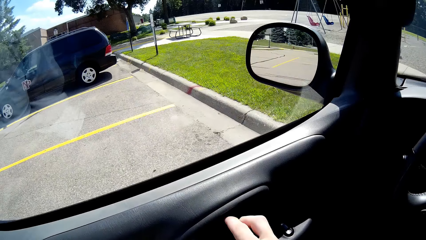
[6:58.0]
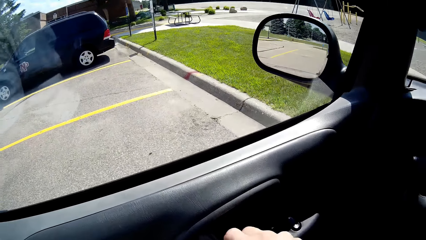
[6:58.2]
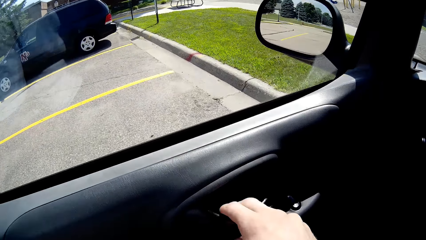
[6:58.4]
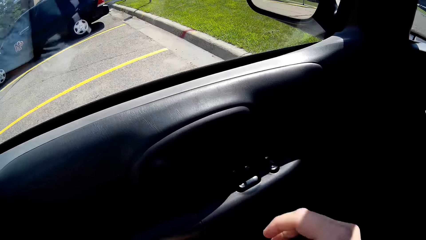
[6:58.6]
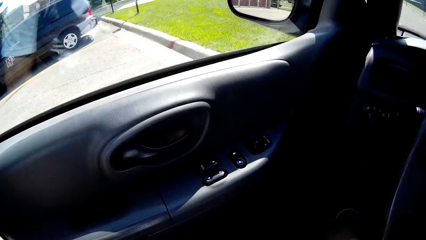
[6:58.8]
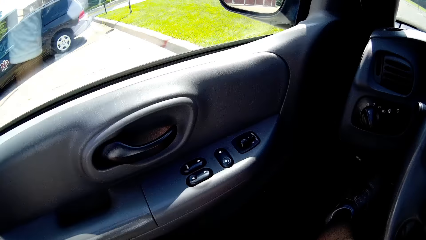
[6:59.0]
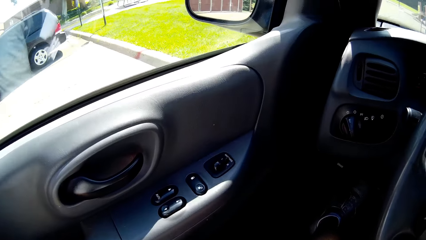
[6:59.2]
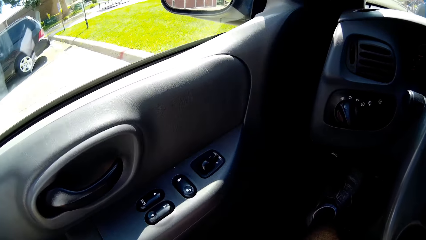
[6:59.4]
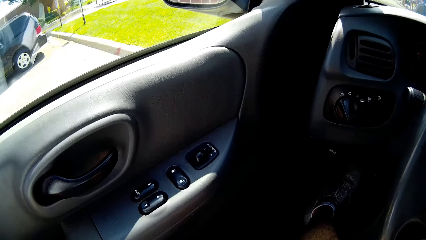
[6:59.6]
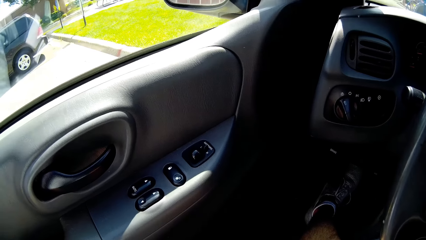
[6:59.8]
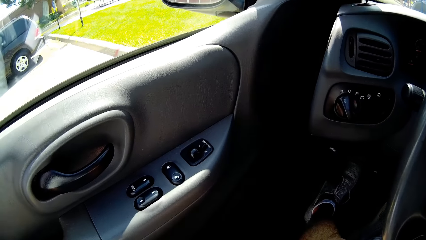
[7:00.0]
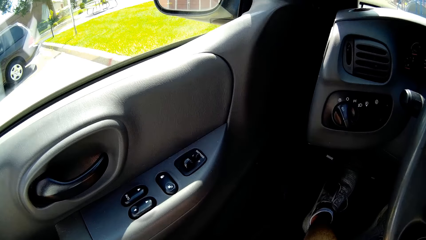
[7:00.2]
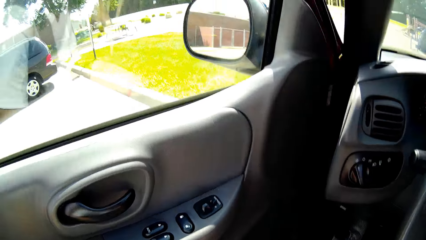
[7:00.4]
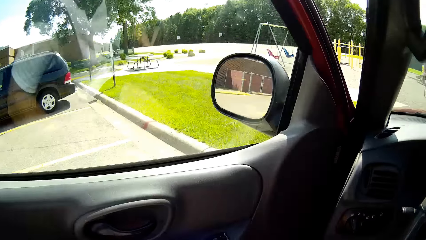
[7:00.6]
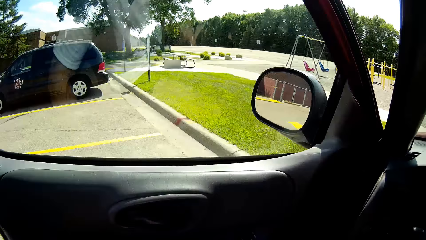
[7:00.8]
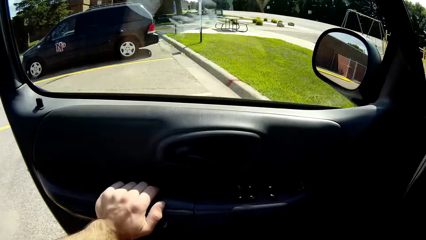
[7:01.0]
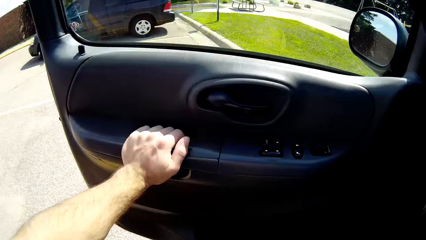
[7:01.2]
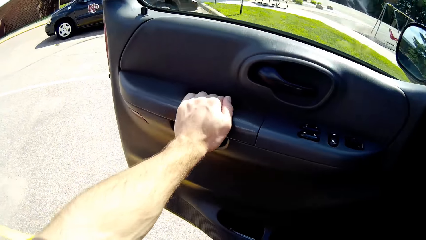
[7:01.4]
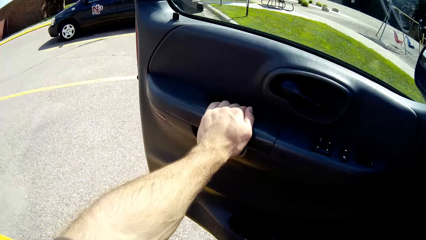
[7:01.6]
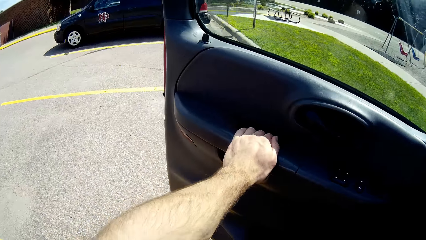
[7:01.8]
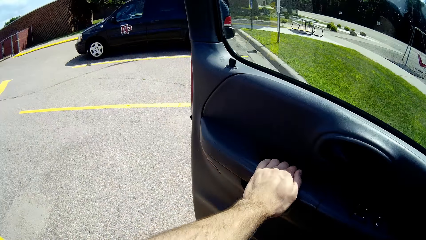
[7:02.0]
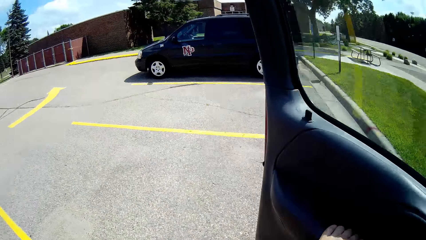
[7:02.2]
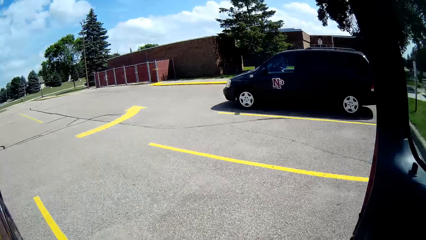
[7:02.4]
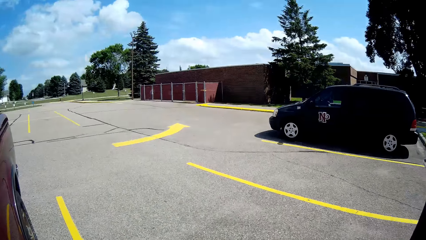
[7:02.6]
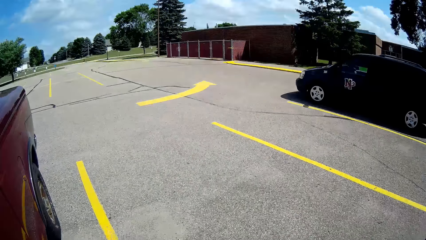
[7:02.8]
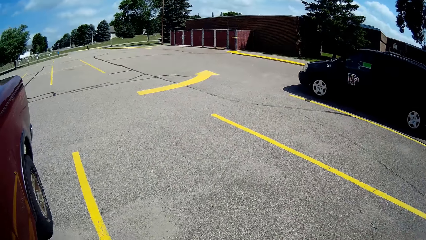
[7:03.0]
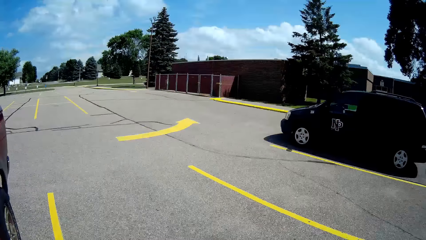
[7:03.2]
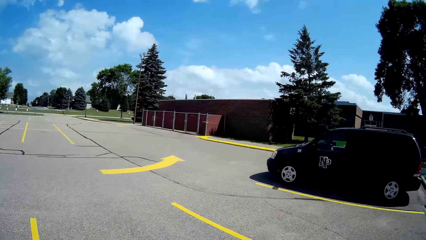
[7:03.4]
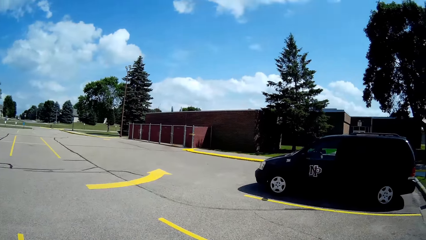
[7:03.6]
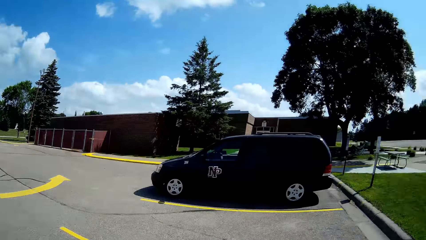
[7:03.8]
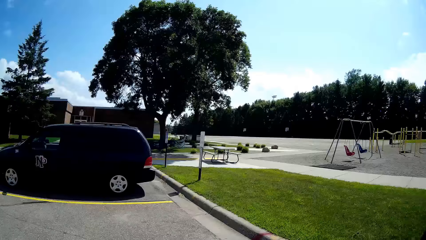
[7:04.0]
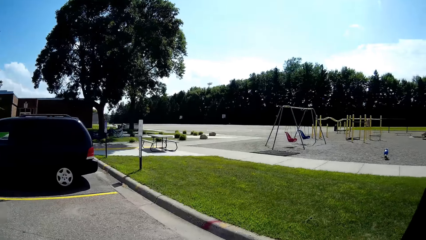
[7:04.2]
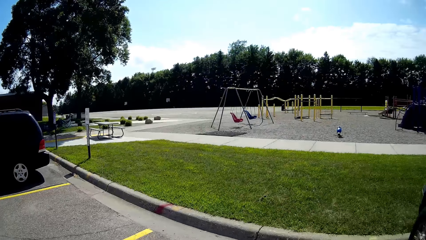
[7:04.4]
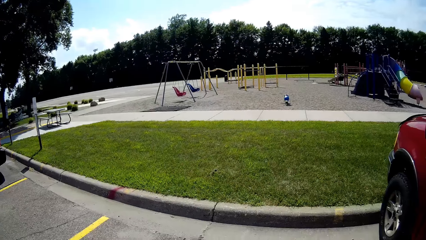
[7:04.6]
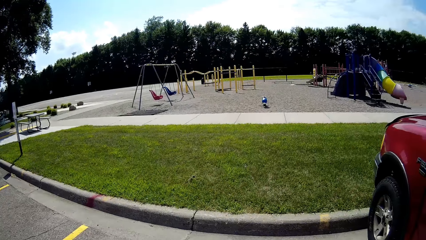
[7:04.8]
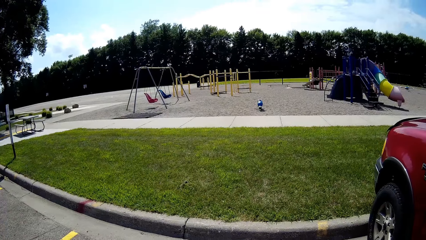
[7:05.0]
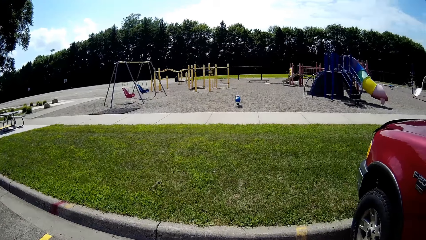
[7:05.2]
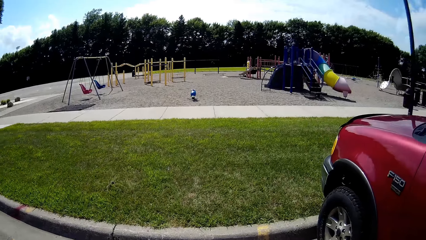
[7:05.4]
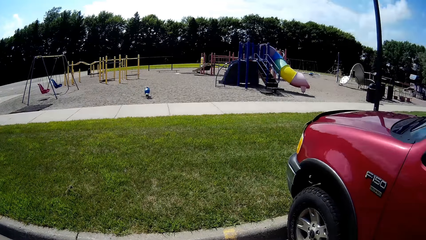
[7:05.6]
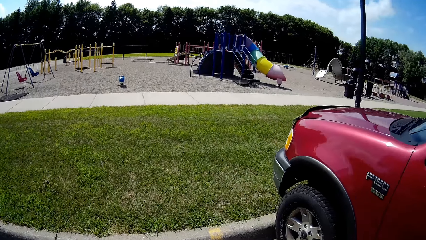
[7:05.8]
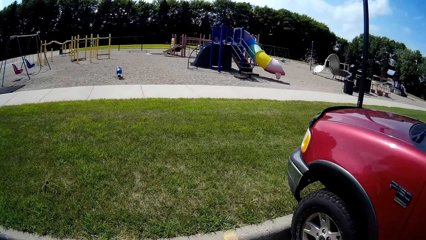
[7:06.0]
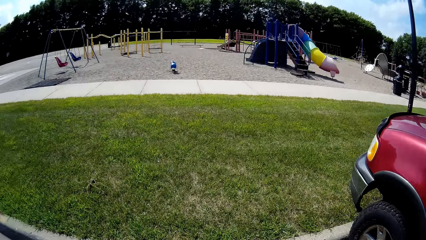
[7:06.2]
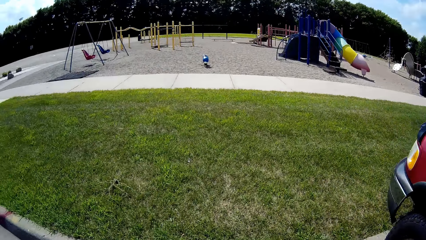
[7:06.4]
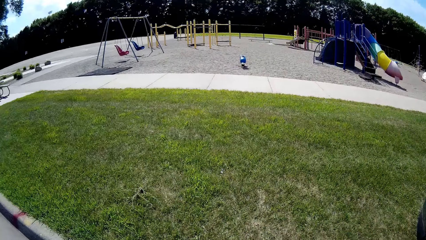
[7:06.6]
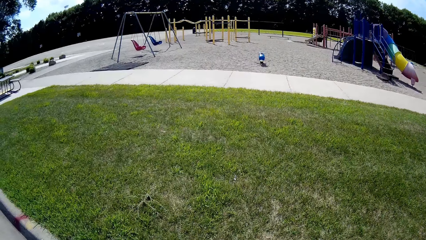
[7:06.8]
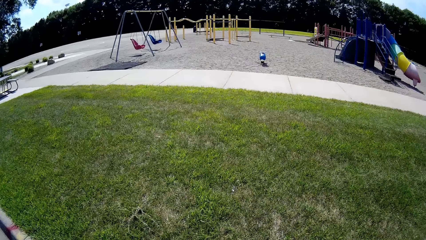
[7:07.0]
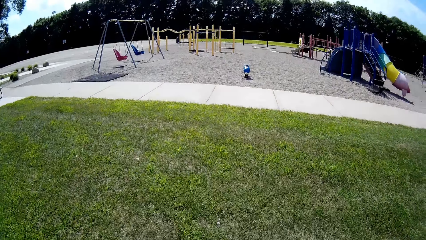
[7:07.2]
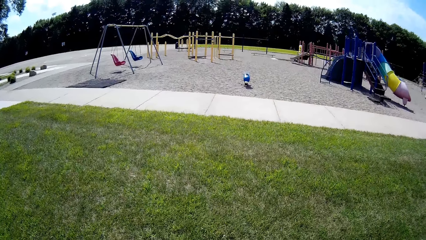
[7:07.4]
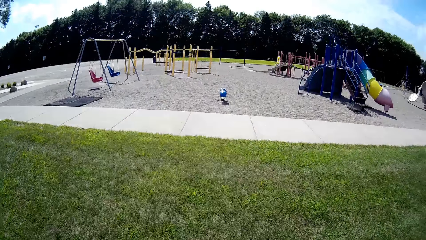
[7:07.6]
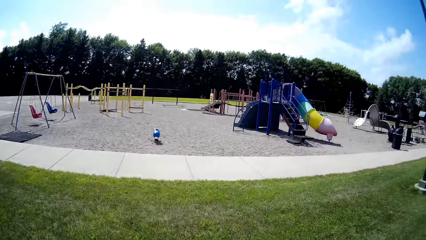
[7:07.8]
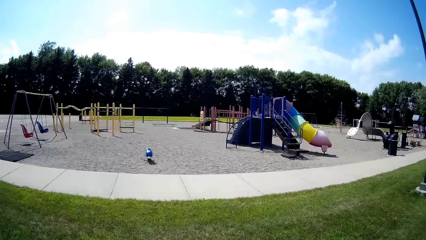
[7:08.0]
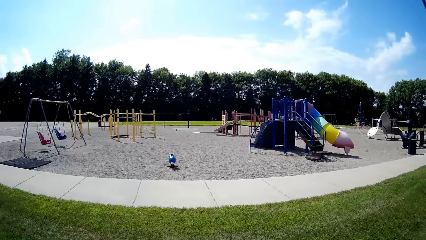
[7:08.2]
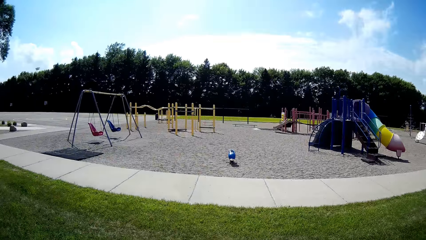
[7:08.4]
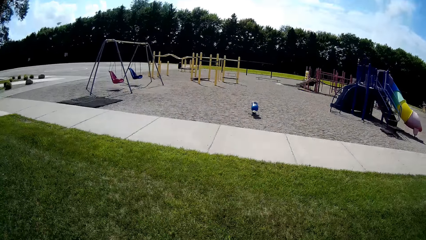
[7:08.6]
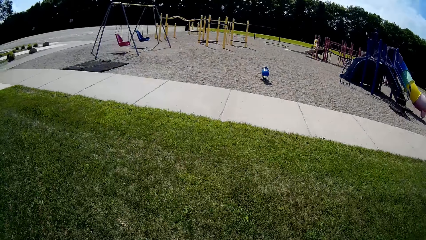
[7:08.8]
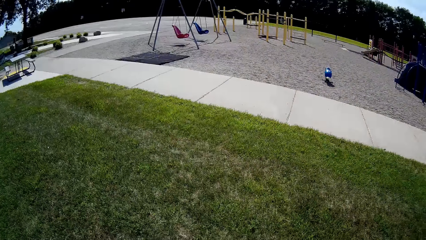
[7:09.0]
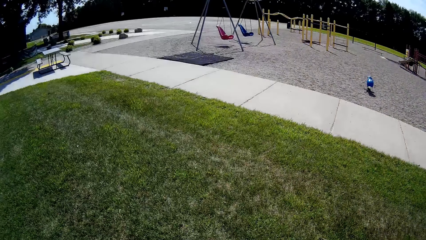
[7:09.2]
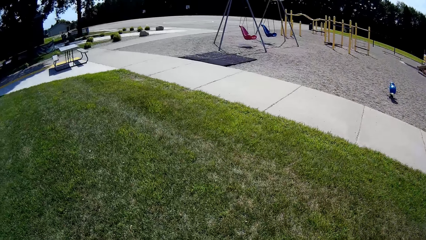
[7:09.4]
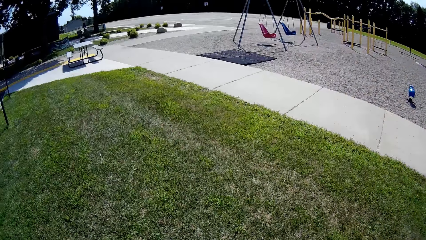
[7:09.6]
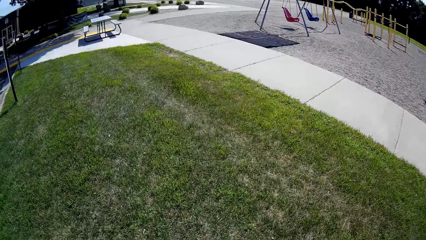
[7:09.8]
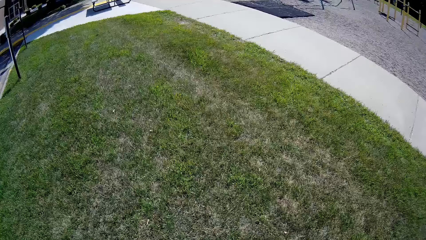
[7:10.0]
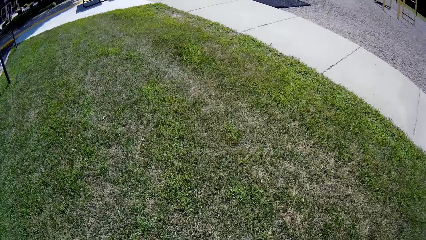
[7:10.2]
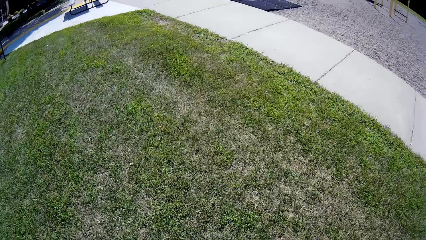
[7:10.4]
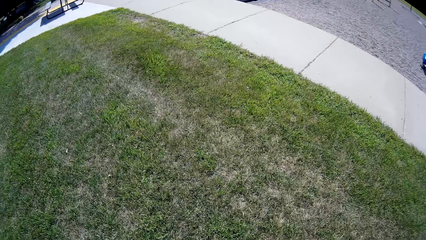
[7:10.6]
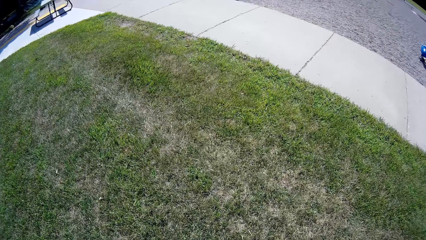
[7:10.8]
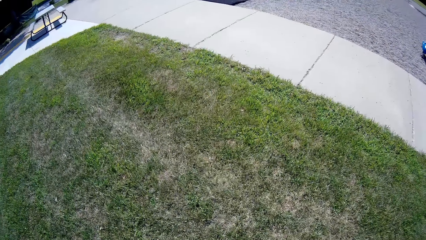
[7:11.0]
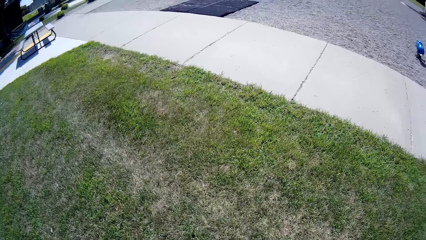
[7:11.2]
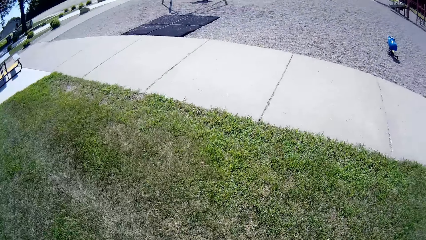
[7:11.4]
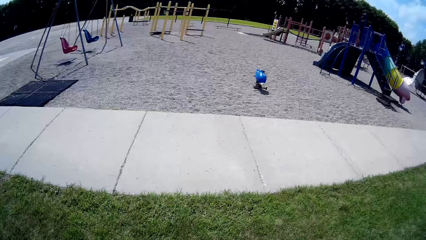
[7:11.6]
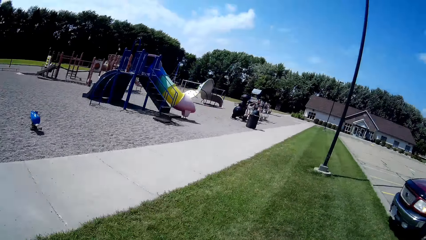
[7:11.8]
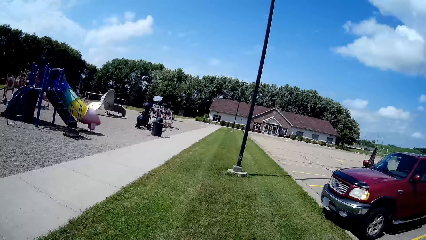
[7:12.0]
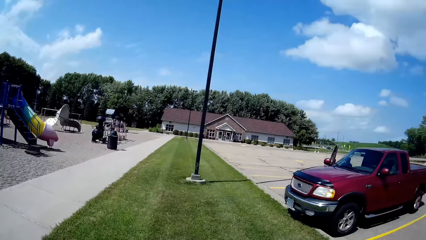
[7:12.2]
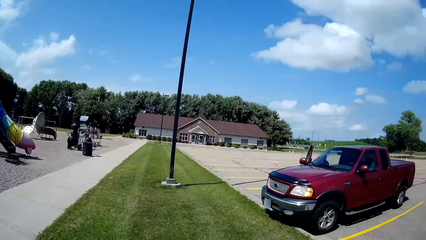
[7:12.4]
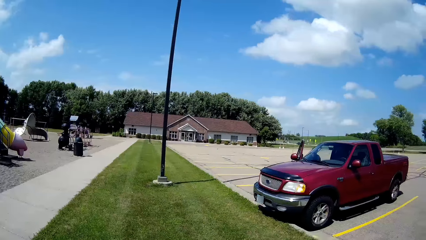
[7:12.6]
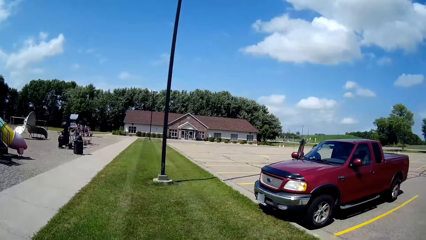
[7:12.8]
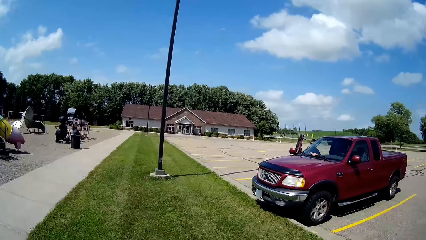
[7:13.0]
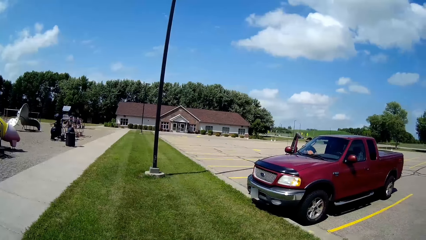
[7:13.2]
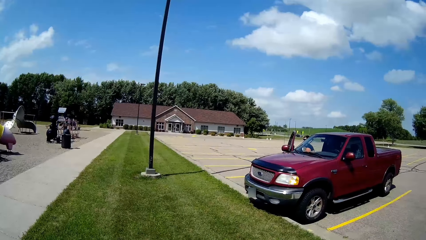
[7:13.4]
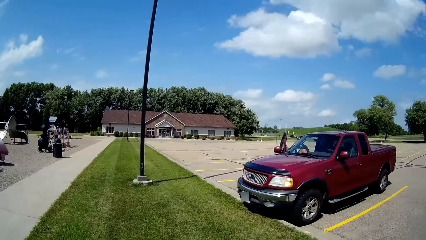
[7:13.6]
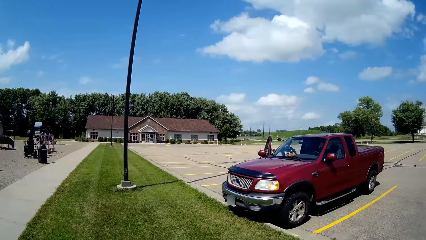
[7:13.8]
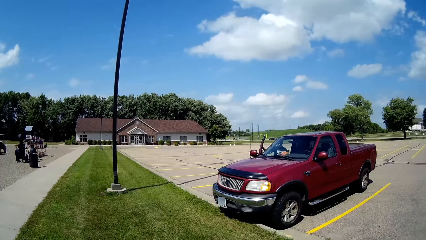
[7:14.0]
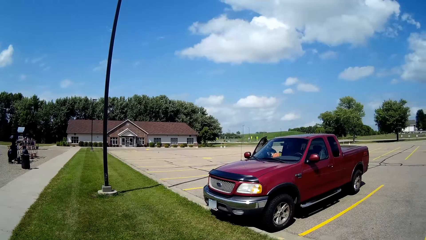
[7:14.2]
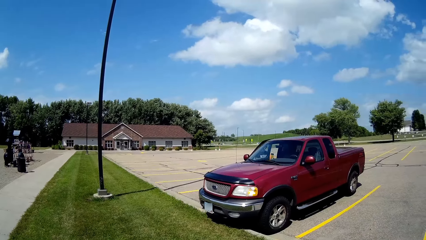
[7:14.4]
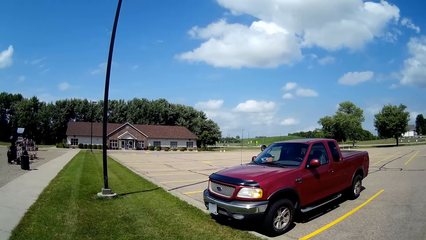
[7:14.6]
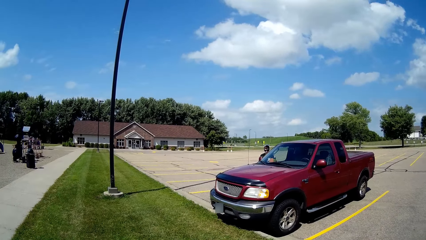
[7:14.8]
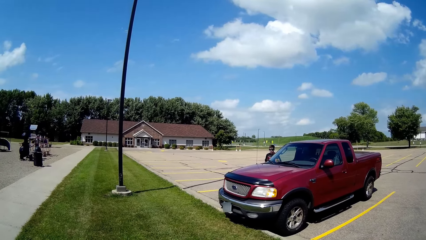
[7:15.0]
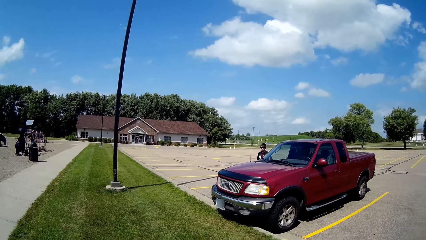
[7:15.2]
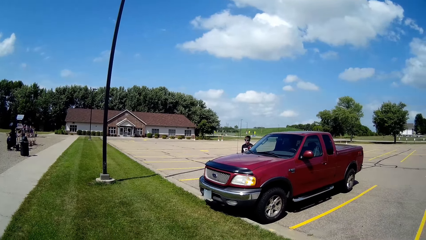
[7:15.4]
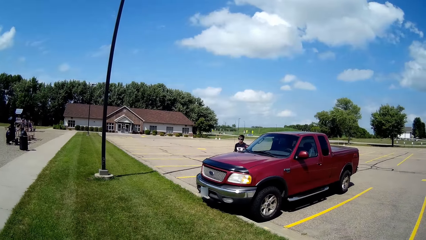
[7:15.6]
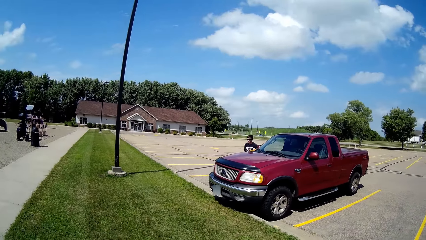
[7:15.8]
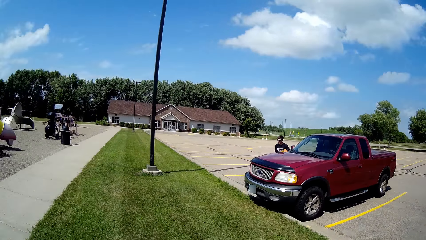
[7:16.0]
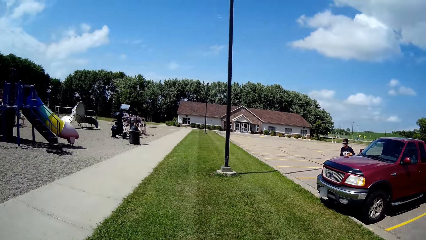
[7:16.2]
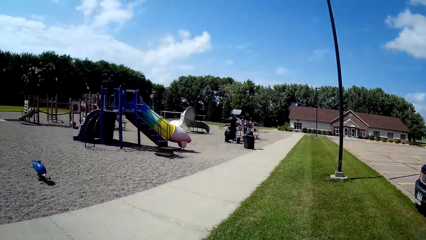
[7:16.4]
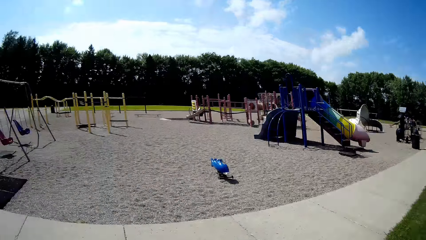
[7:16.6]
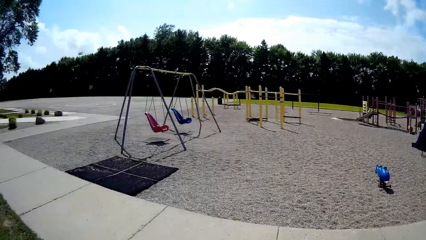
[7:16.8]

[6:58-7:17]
The camera wearer pulls the door handle. They open the car door. They move out of the car. They move towards the basketball pitch. They walk around the compound. They turn towards the car. A man closes the car door. The man walks around the compound.
